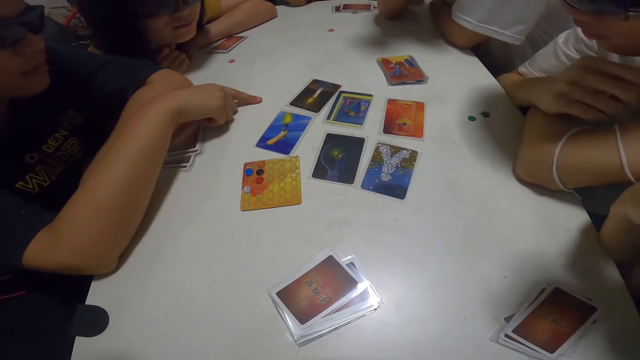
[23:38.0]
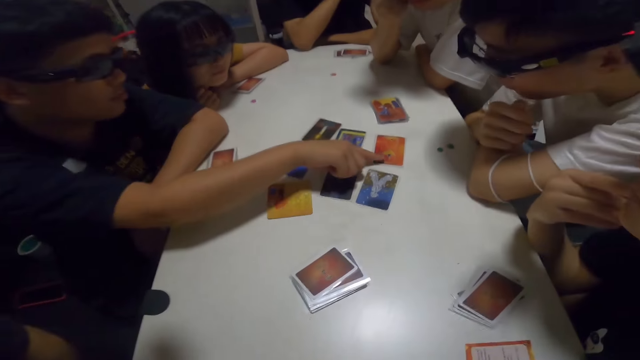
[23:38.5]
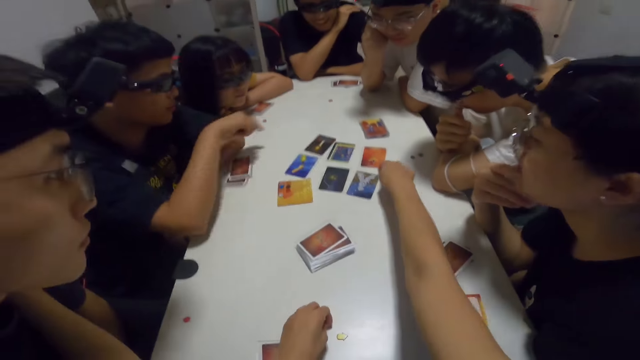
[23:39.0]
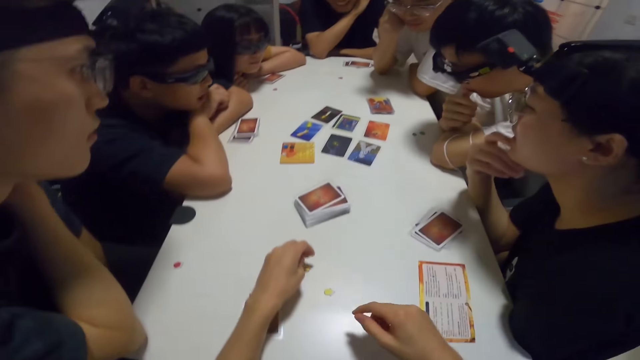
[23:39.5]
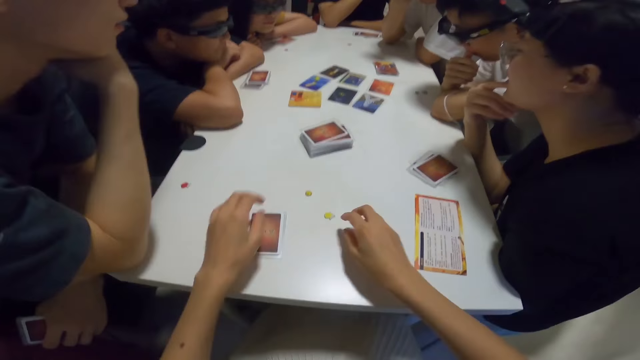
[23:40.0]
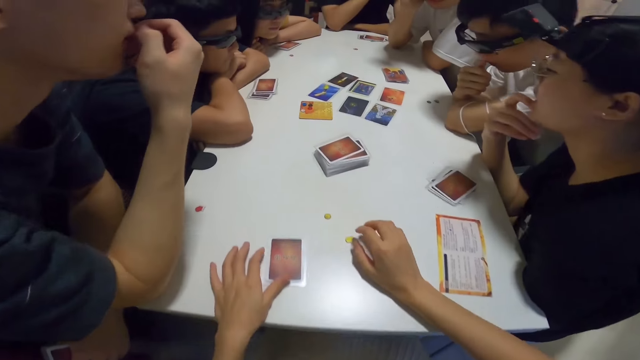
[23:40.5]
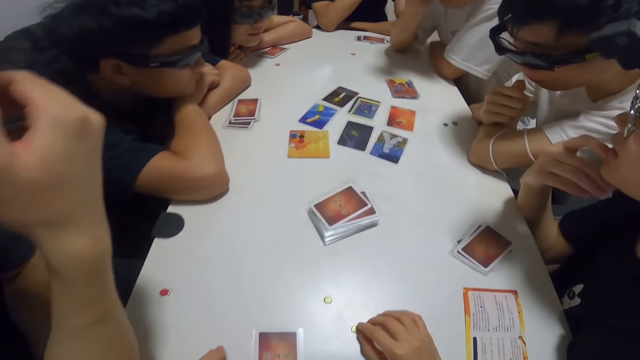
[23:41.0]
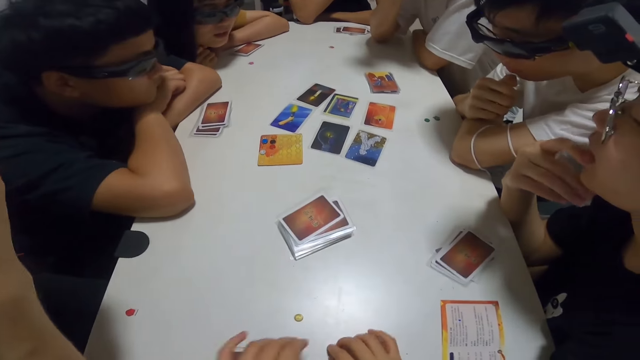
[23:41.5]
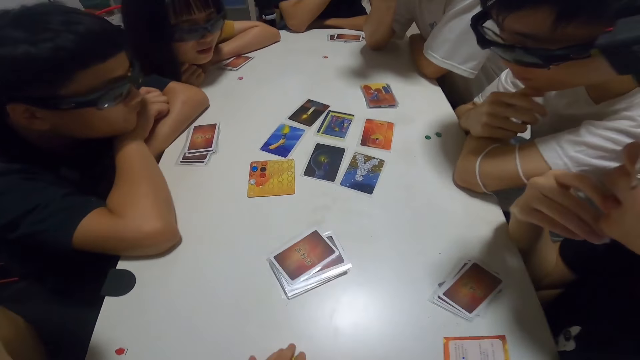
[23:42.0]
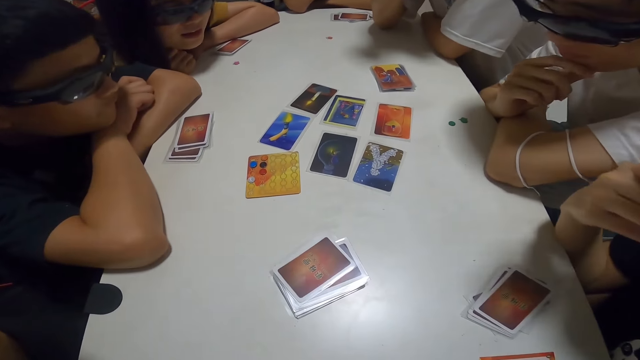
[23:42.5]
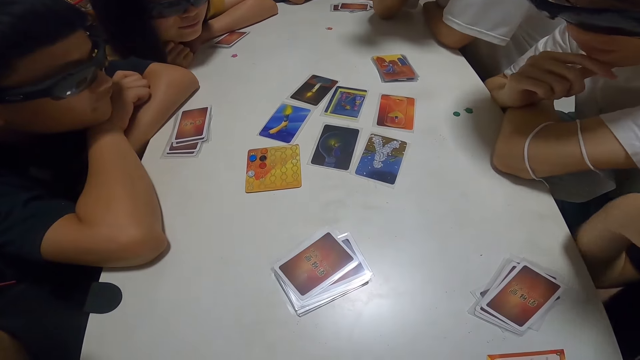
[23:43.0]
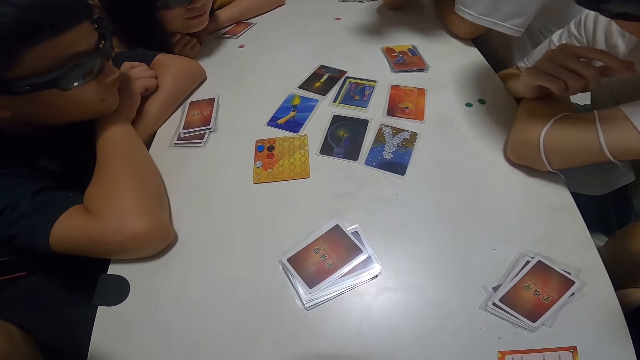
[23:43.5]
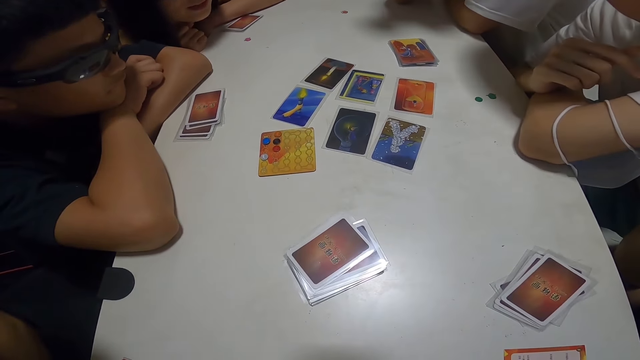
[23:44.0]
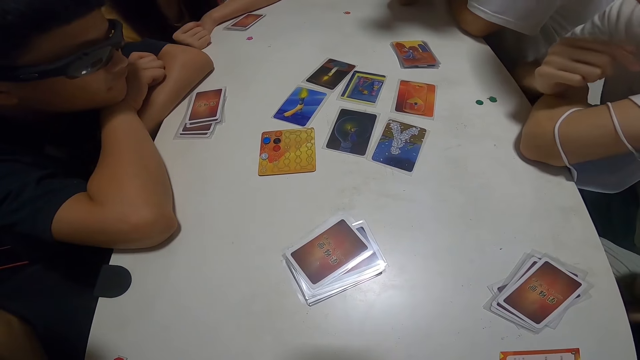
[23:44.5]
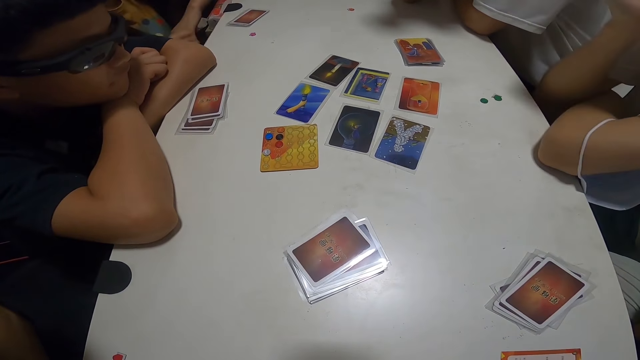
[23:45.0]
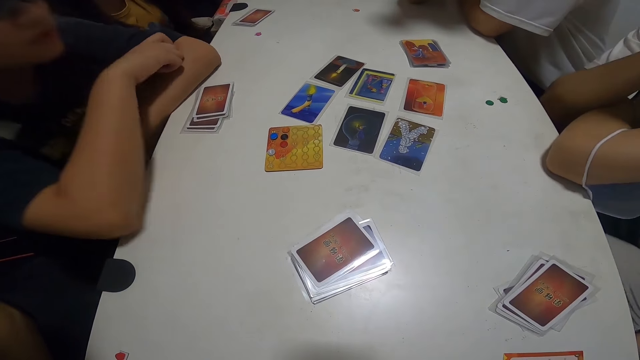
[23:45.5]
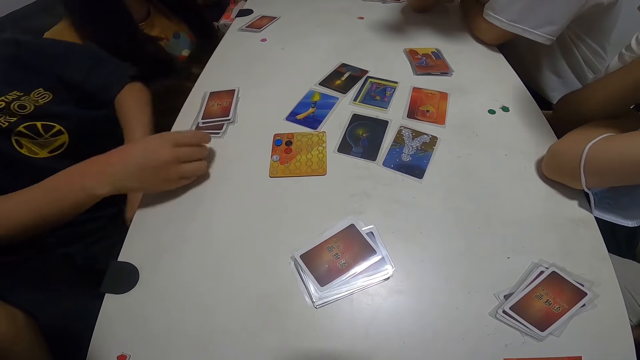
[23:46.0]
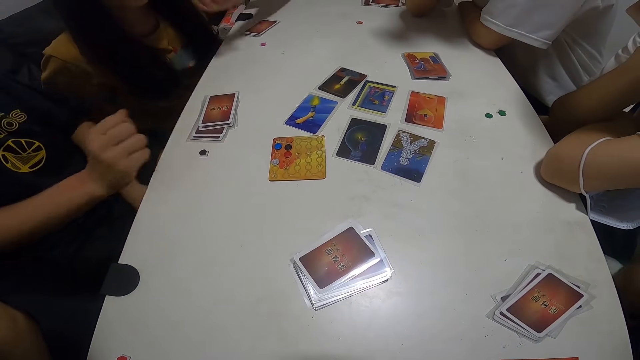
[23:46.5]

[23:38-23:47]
The camera wearer stretches her hand forward. She points on a card.

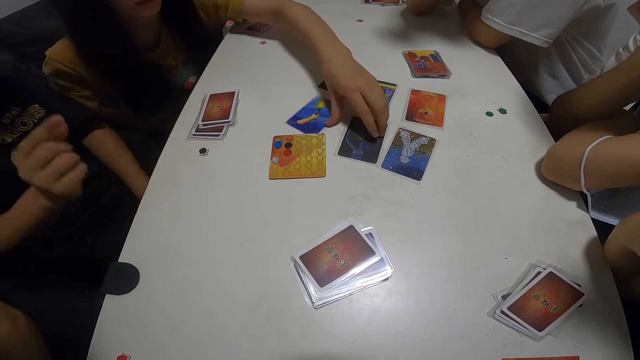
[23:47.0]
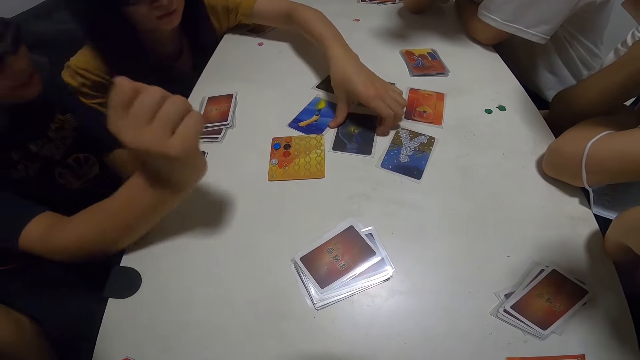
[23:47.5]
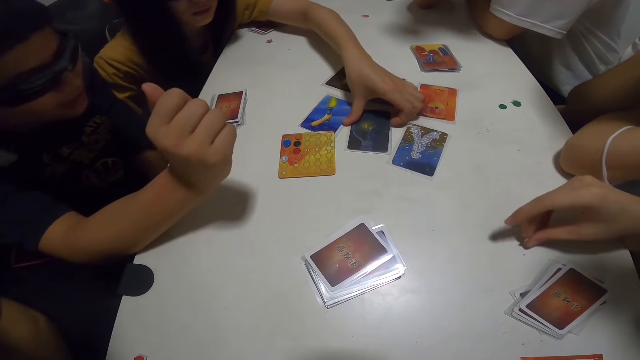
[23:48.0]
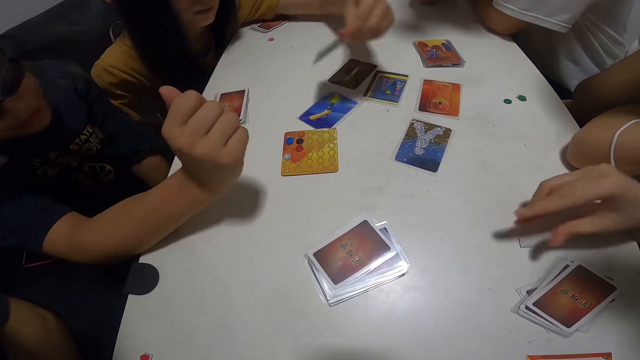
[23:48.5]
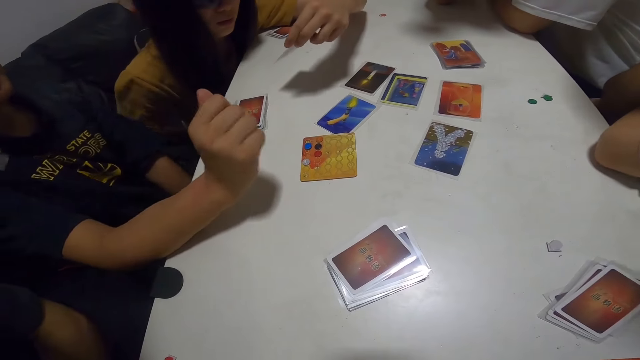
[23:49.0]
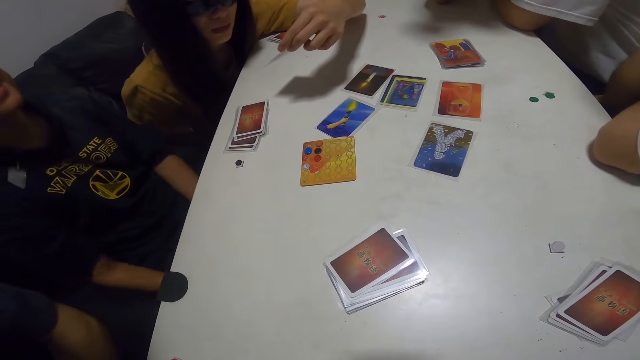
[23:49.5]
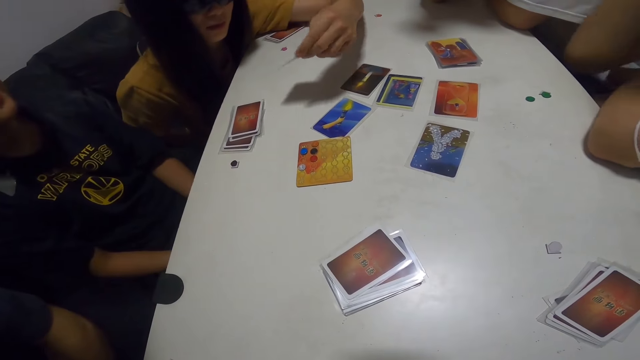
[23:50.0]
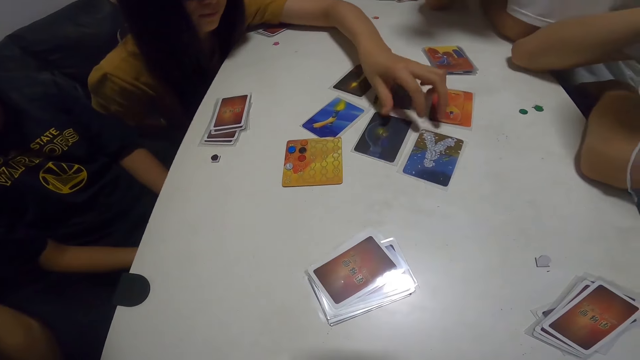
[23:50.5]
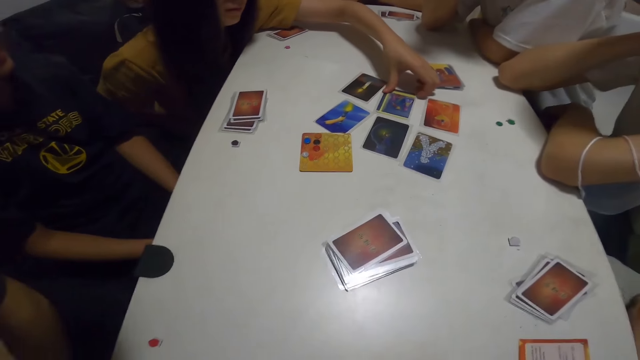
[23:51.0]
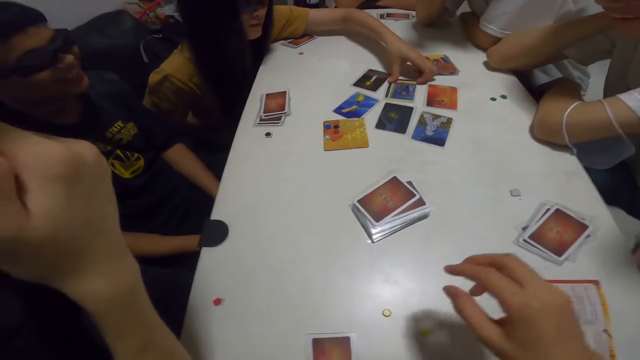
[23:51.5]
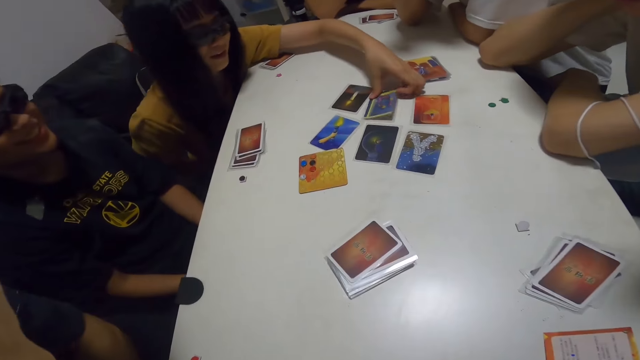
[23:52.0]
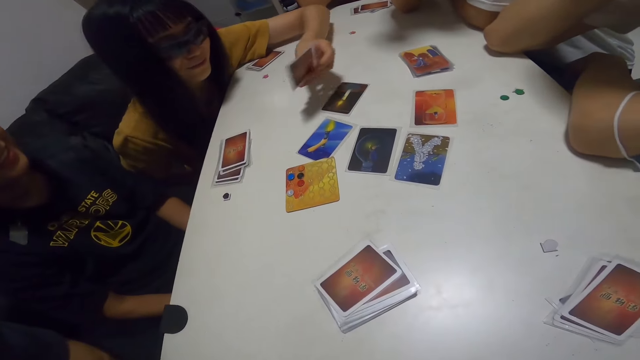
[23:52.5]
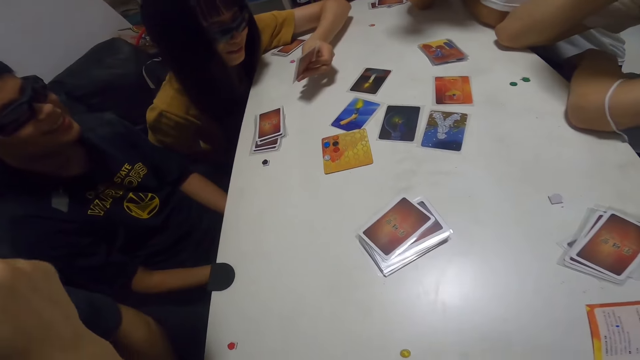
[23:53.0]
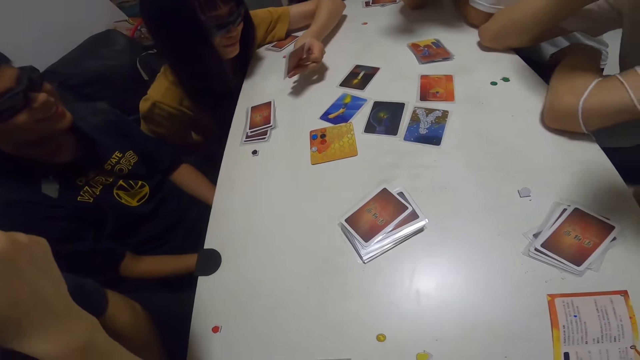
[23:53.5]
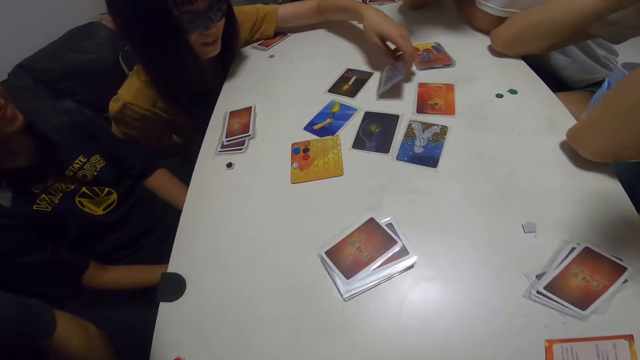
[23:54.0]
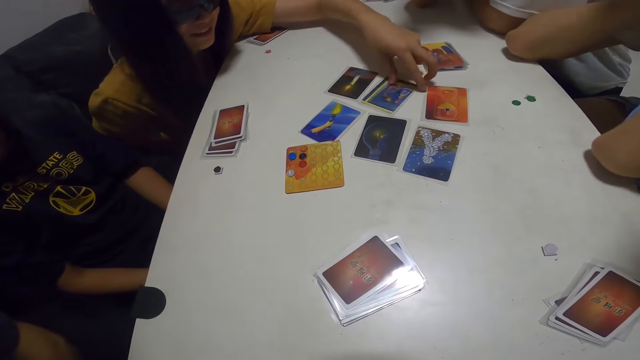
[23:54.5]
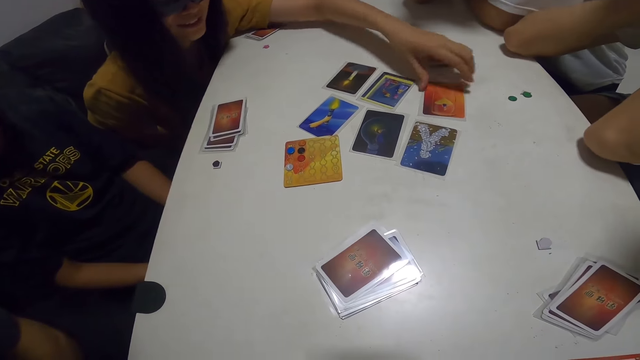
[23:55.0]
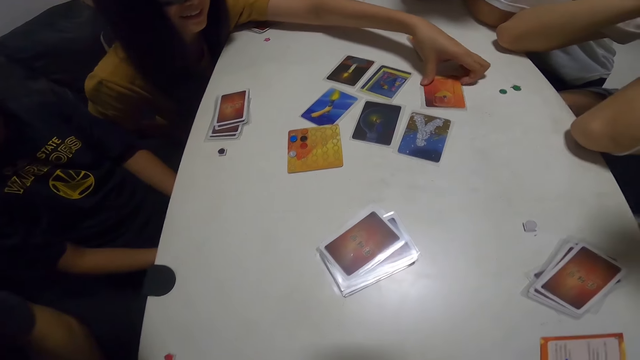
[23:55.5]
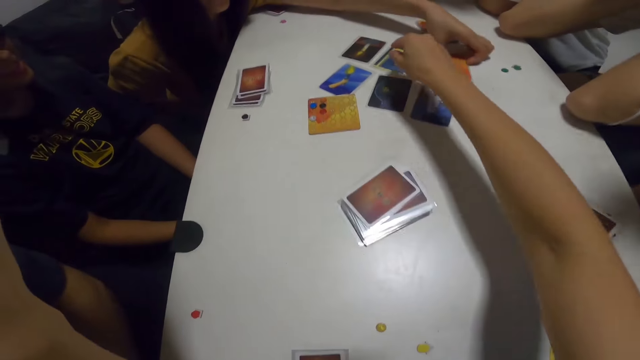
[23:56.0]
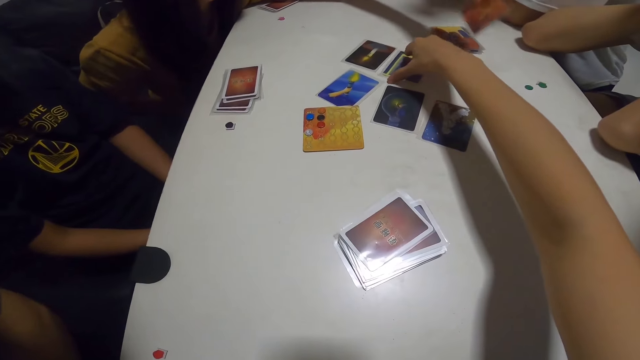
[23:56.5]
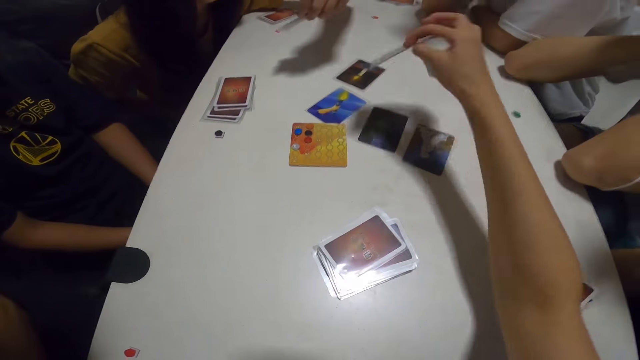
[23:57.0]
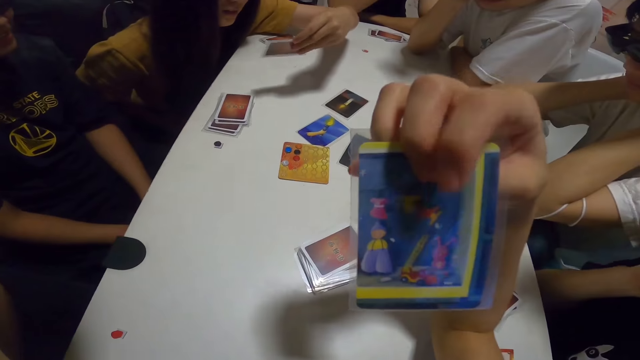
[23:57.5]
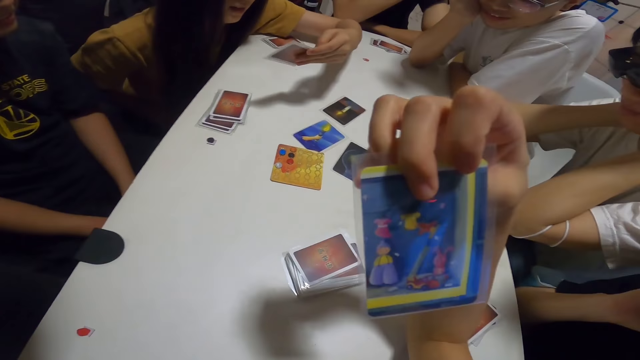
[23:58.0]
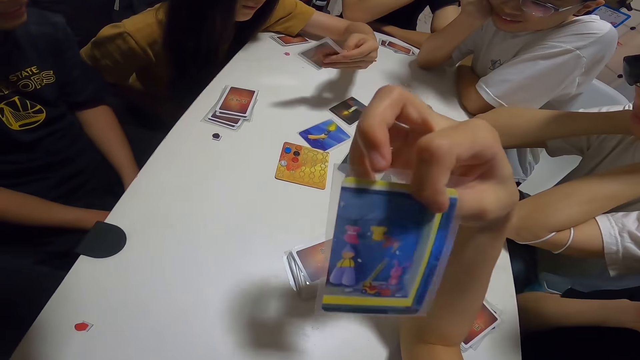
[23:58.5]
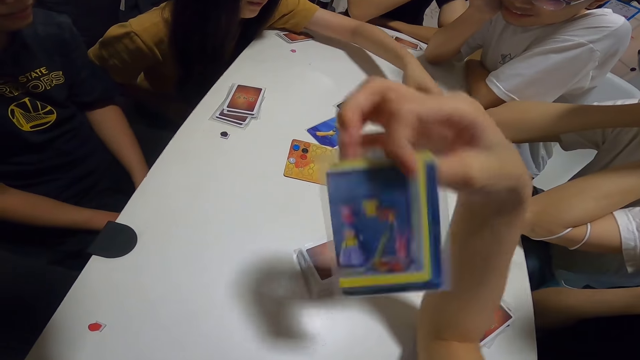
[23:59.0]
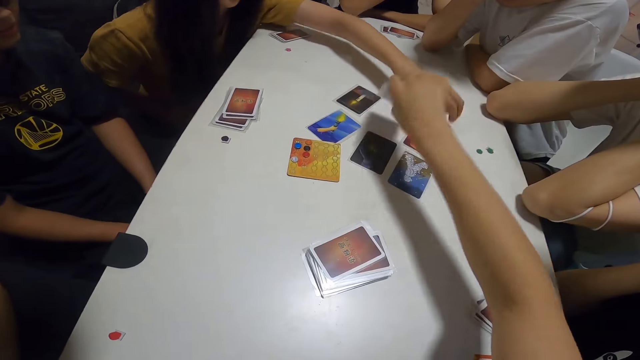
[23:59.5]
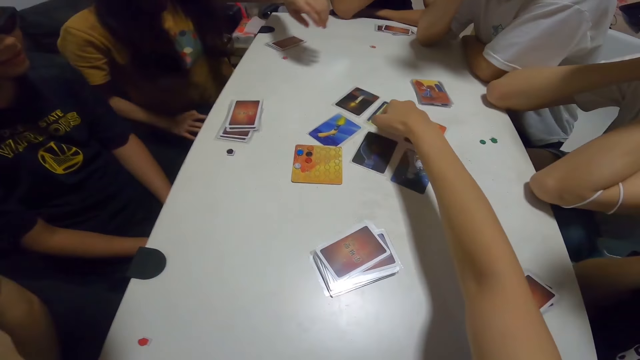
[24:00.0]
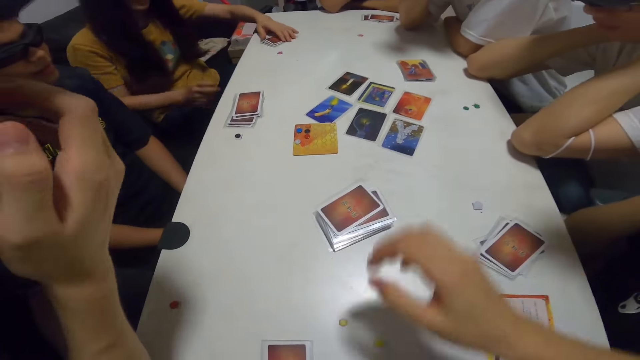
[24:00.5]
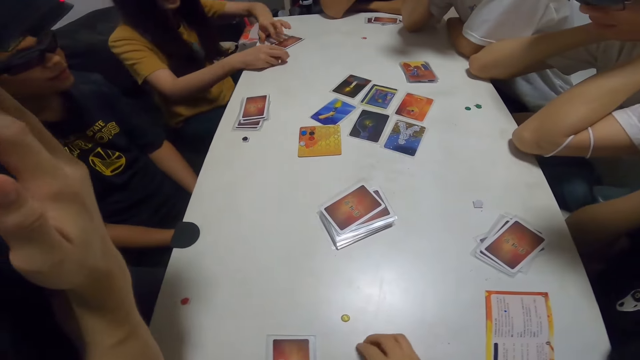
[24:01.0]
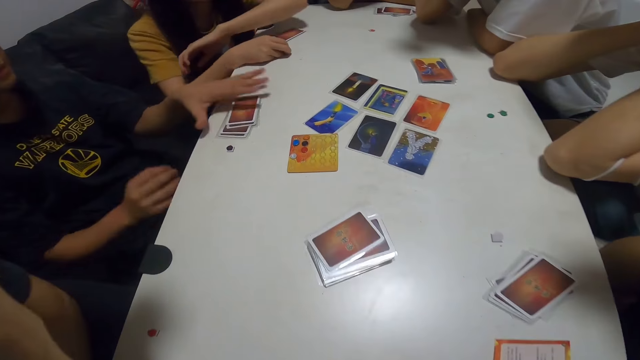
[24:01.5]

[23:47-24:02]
A woman picks up a card. The woman puts the card on the table. The woman picks up a card. The woman puts the card on the table. The camera wearer picks up a card from the table. They drop the card on the table.
